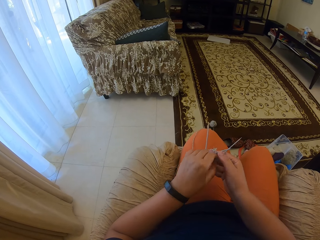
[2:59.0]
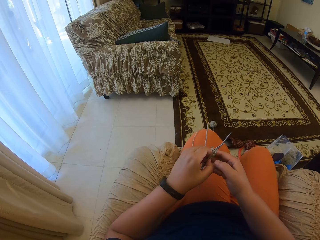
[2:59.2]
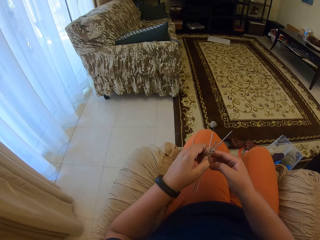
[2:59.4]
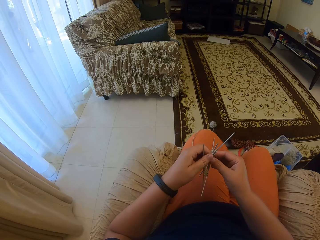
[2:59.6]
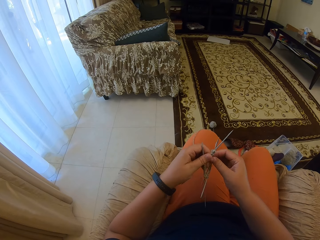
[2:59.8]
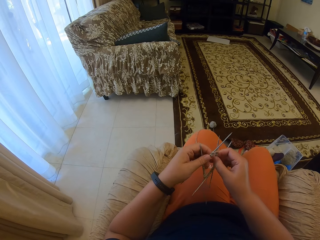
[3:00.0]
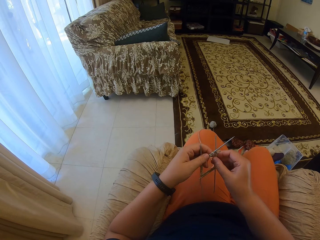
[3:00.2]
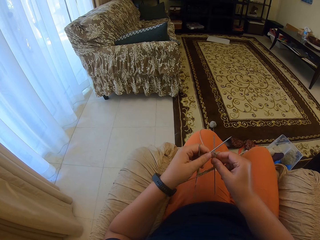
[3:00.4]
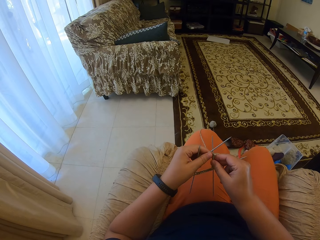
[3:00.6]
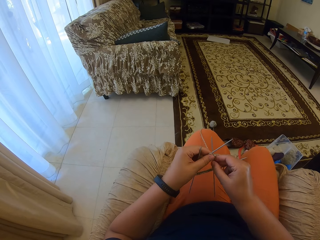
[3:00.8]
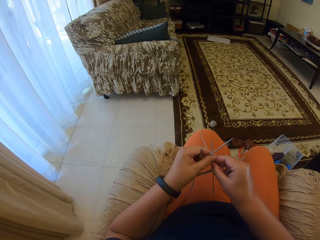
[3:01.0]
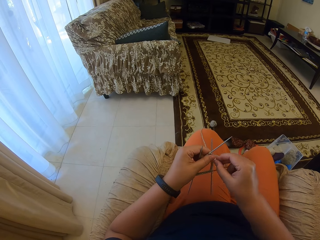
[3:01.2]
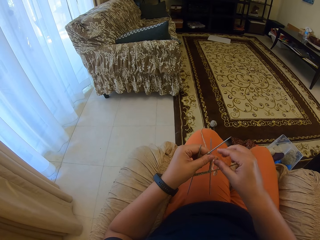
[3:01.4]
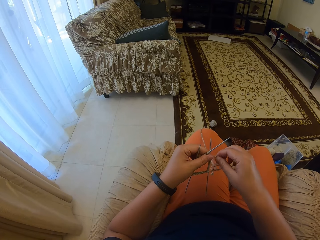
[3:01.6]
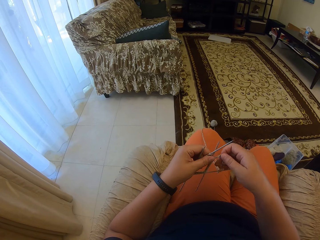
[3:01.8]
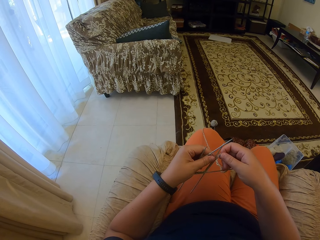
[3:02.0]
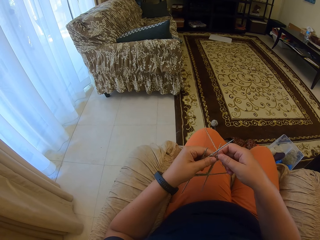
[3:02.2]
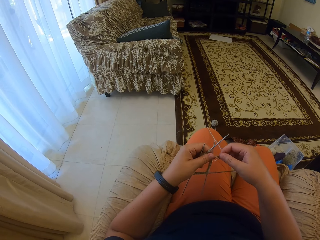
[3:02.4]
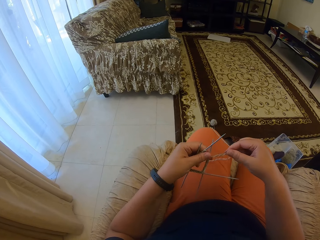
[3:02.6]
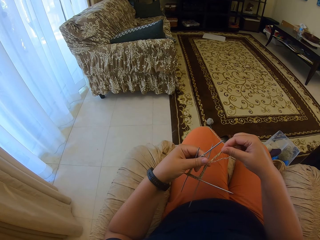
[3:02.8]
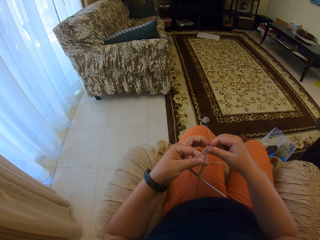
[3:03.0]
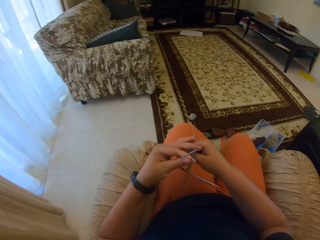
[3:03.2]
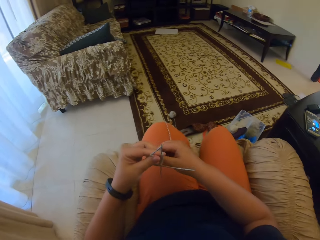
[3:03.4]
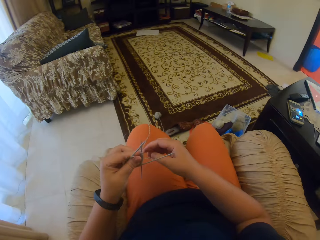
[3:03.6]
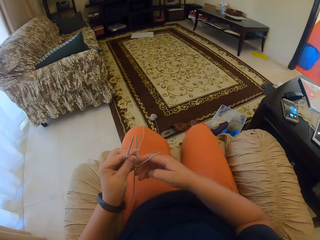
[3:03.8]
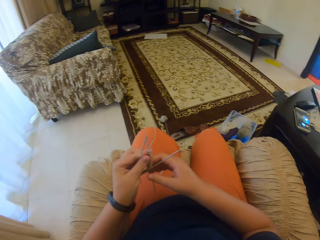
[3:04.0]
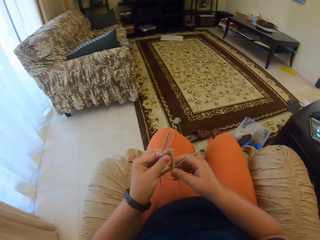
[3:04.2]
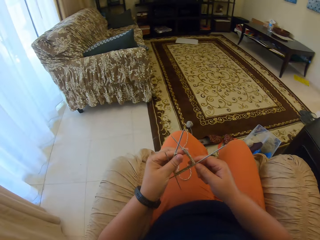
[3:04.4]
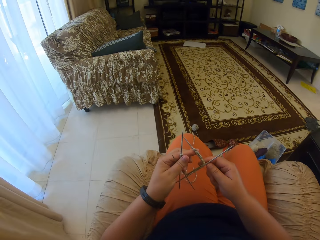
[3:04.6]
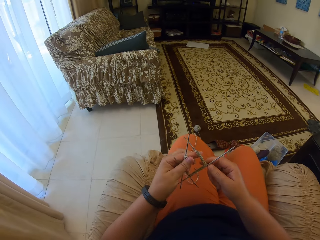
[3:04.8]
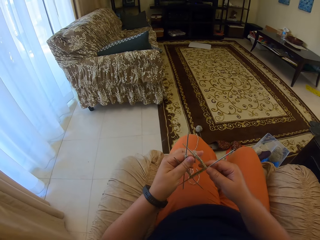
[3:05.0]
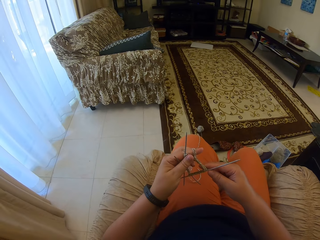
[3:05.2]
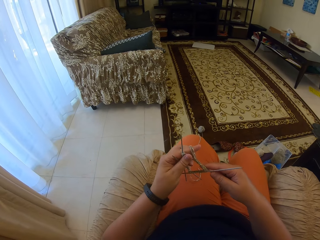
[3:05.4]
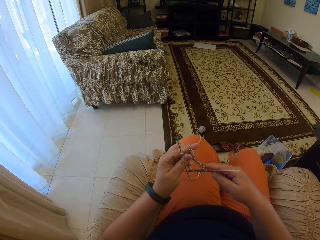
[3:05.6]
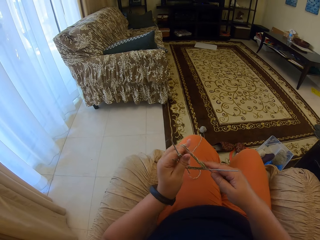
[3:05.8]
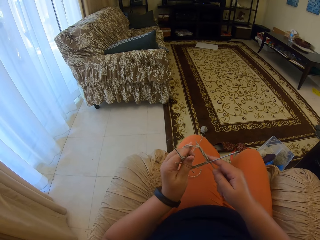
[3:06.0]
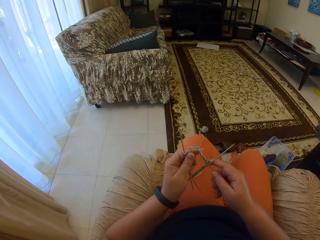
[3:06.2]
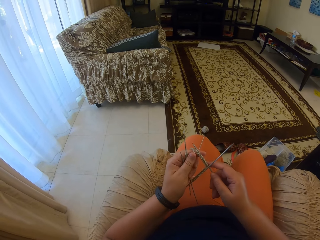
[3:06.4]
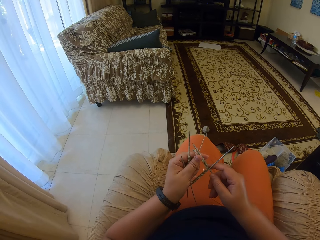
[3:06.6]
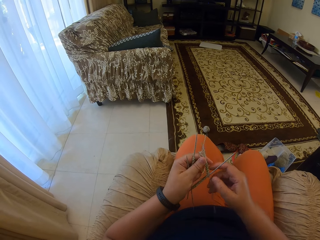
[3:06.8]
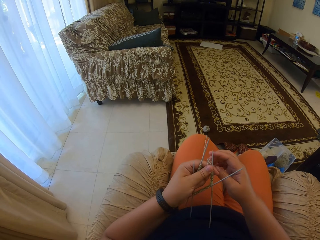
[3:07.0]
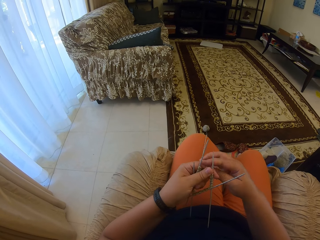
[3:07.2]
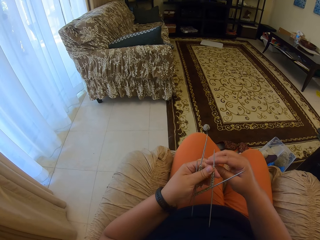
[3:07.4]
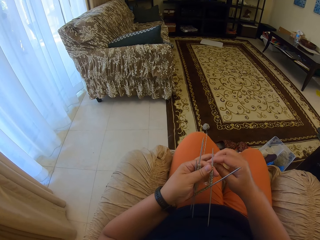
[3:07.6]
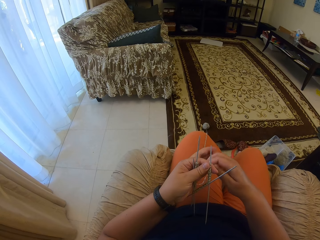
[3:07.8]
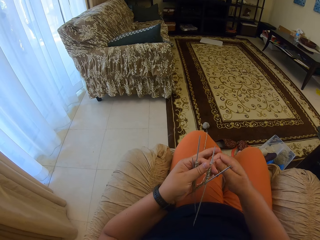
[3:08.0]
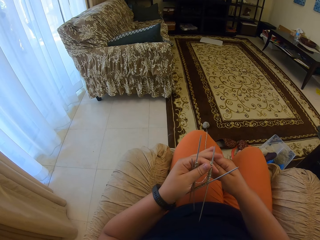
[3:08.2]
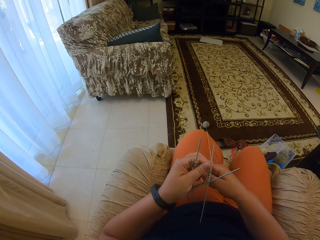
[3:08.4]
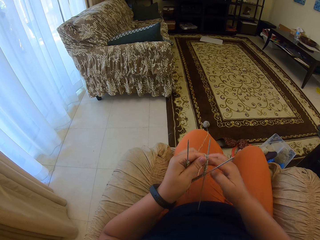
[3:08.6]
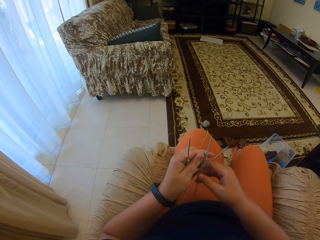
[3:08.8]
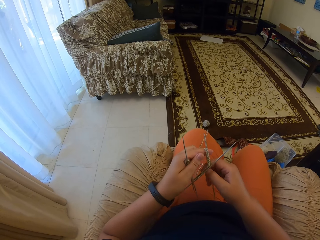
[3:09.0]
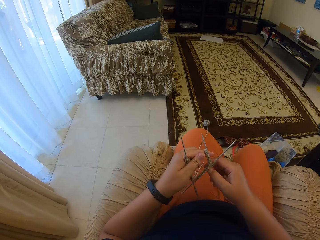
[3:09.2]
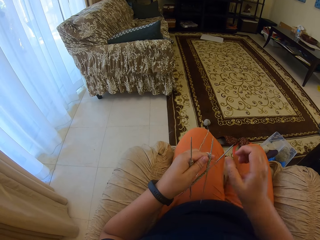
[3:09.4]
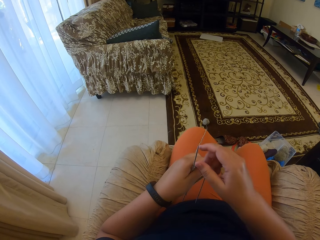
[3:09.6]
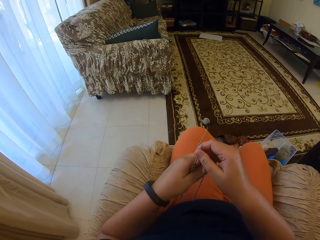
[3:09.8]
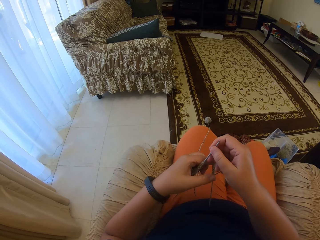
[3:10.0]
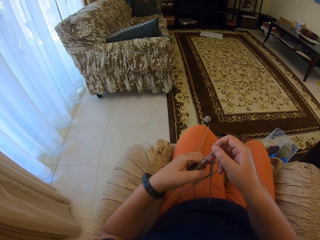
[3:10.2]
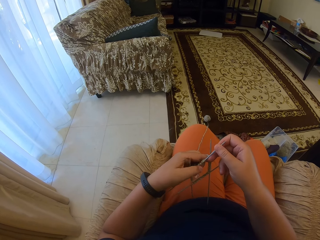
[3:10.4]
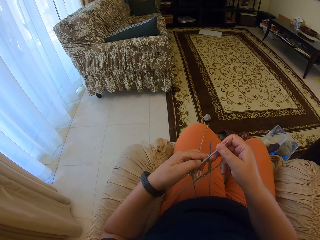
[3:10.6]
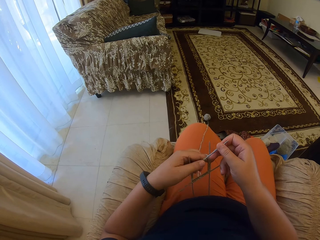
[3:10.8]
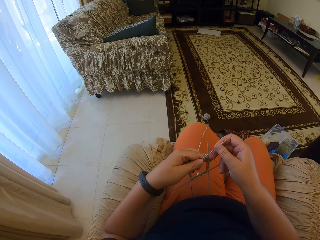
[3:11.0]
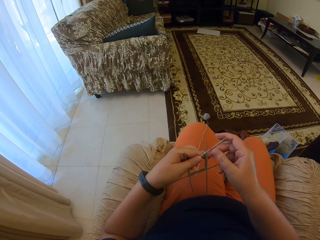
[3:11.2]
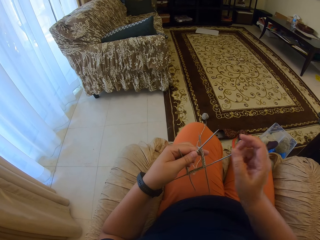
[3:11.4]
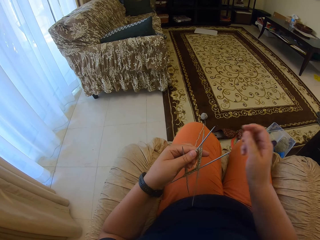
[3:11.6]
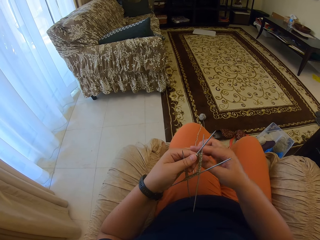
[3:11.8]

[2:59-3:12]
The camera wearer knits the fabric. They hold the knitting thread well. They adjust the knitting needle.

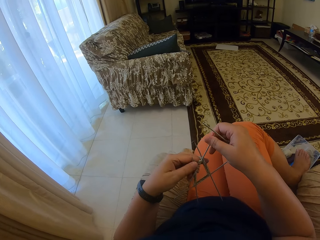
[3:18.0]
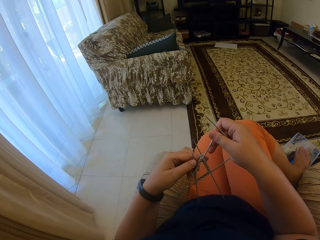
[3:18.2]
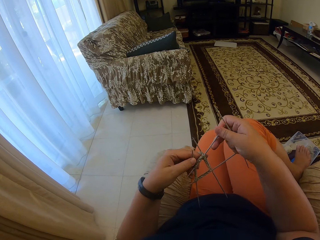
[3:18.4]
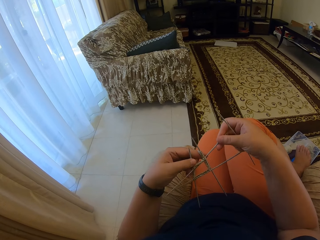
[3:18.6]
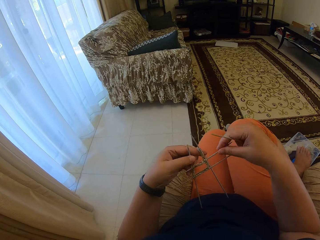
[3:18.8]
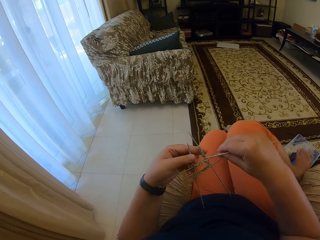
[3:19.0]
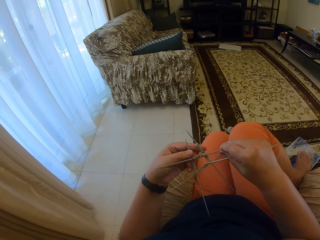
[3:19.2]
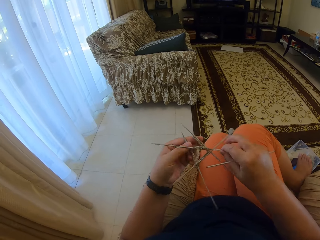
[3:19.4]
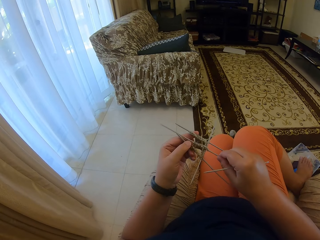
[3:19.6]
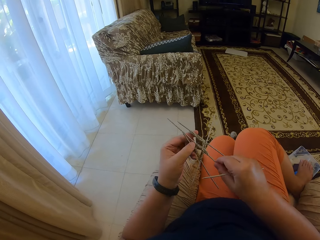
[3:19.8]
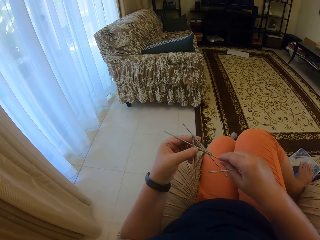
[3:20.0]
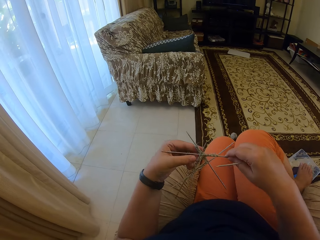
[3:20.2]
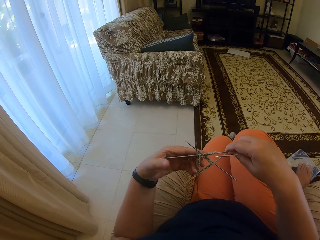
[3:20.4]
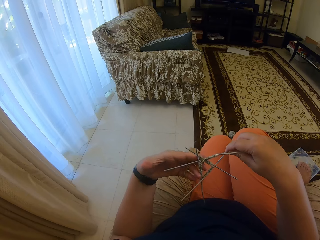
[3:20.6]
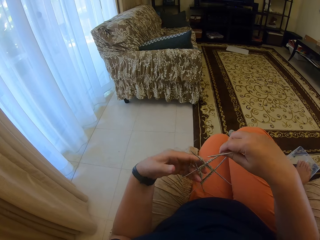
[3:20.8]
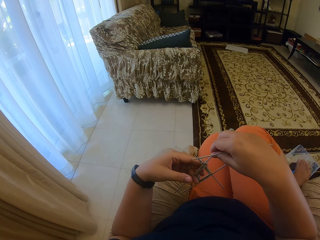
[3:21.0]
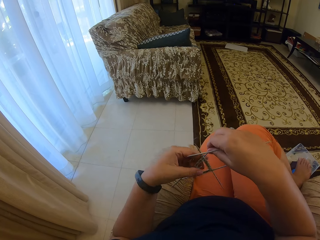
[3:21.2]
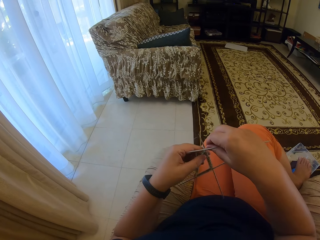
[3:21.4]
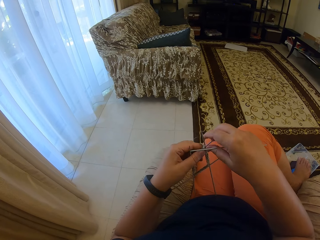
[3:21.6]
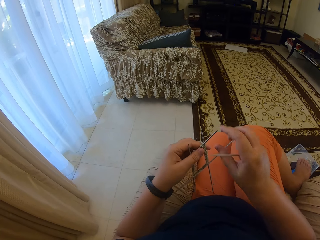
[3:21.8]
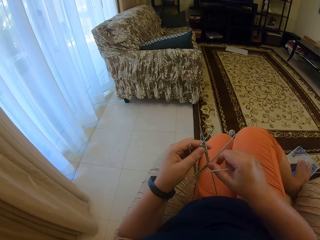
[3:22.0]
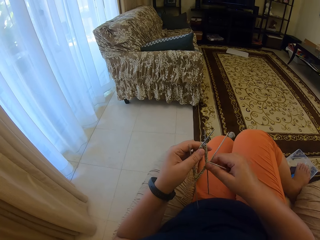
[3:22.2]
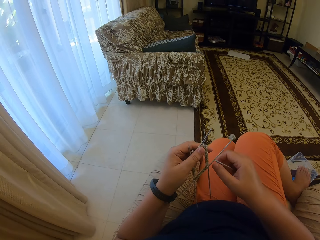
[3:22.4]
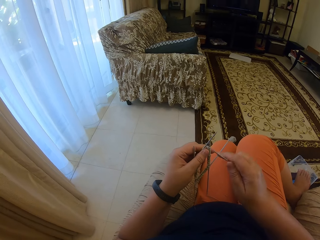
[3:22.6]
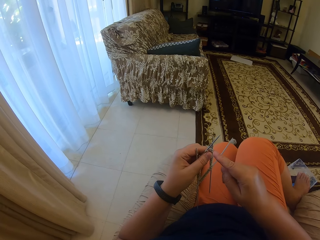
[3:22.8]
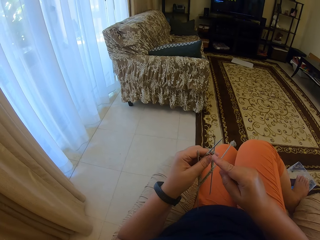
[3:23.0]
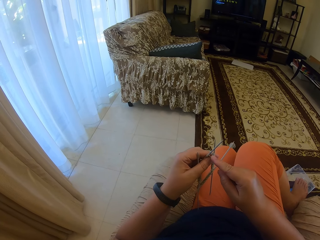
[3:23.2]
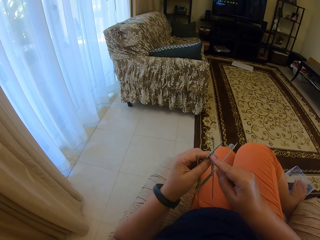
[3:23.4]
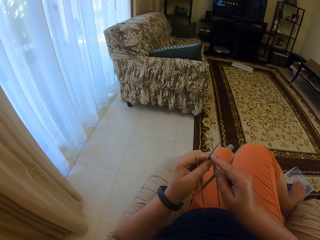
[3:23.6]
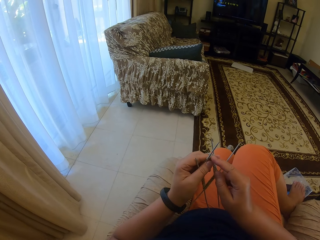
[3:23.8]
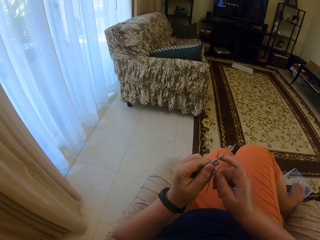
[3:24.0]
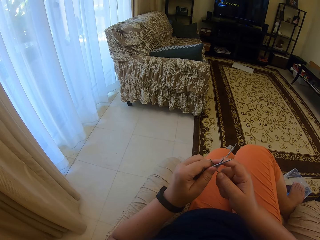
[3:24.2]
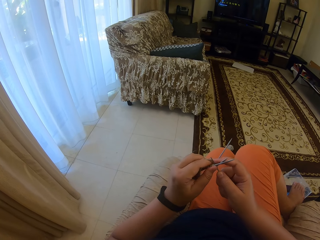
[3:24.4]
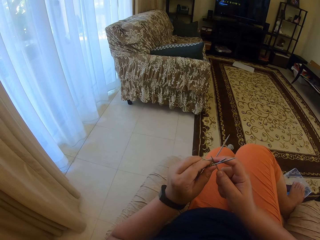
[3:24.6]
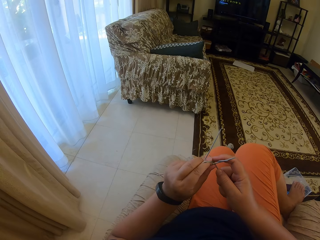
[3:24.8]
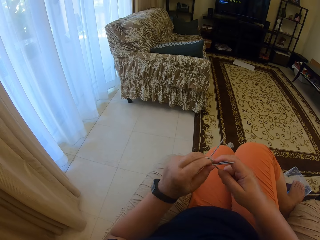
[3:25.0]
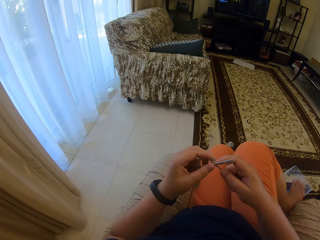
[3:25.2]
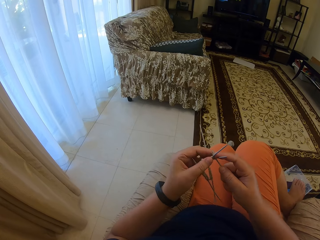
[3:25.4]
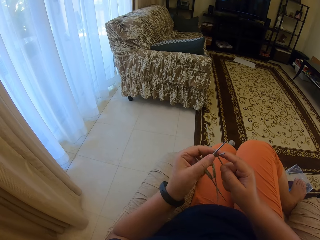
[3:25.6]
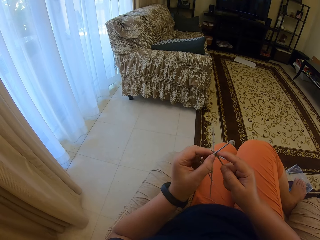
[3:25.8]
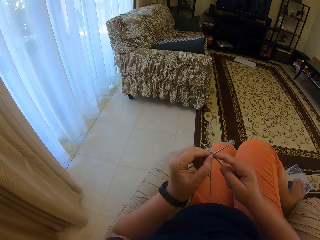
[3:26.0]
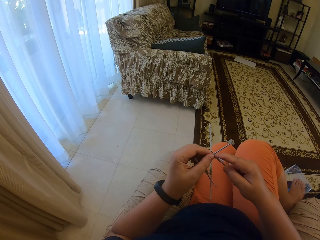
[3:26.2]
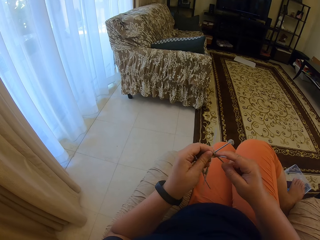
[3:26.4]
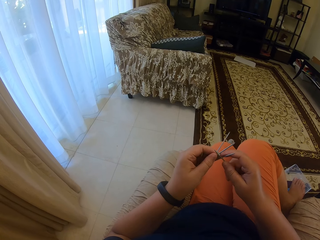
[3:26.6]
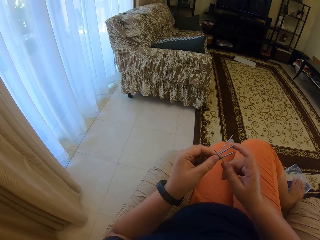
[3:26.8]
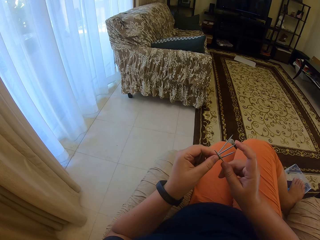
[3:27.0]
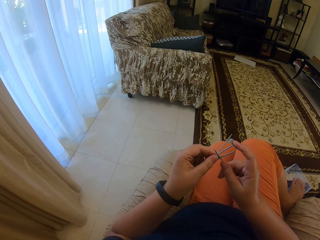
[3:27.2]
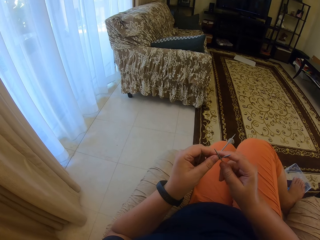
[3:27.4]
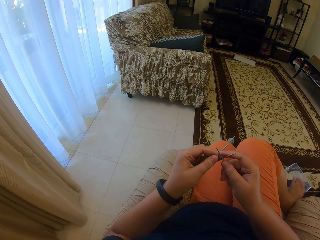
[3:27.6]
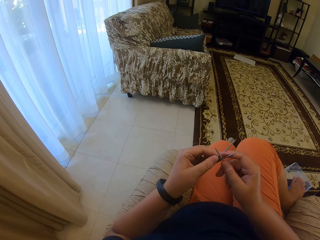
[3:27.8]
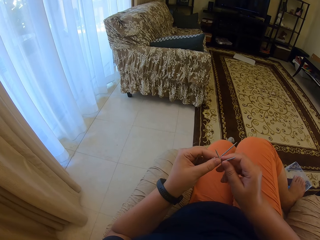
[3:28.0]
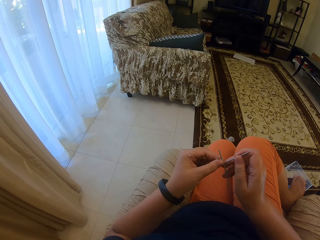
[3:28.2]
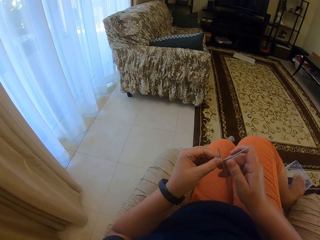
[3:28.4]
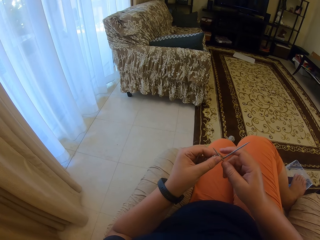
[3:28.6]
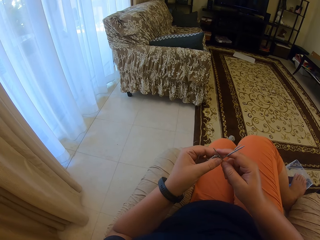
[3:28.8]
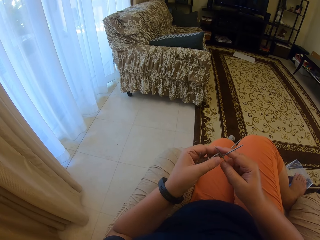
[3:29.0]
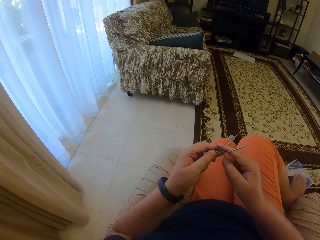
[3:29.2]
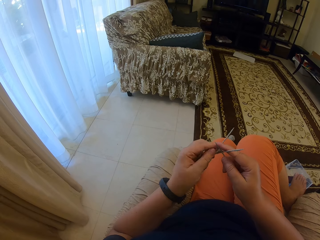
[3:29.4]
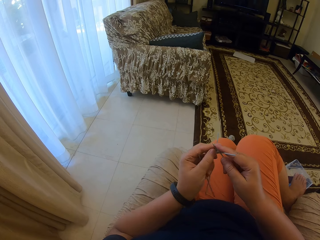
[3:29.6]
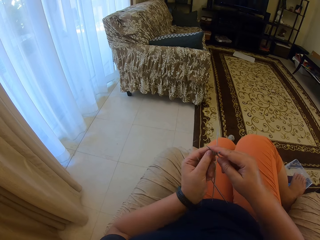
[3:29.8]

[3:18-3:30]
The camera wearer arranges the knitting needles. She holds the knitting thread in her arm. She fixes the other knitting needle on the fabric. She knits the fabric using the knitting needles. She adjusts the knitting needle.
